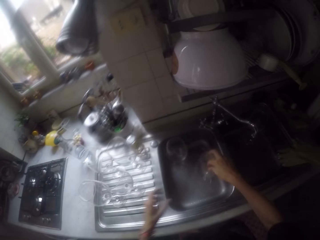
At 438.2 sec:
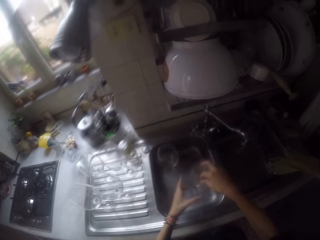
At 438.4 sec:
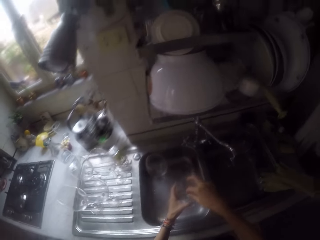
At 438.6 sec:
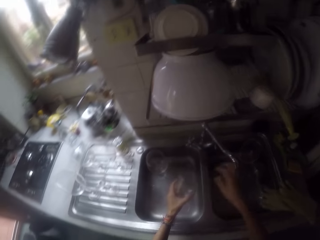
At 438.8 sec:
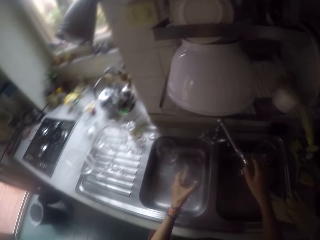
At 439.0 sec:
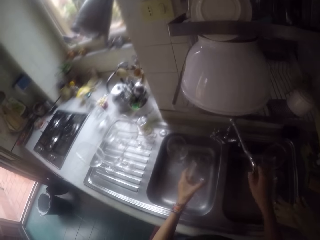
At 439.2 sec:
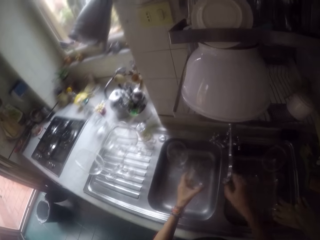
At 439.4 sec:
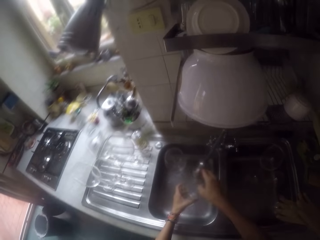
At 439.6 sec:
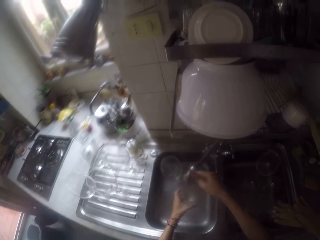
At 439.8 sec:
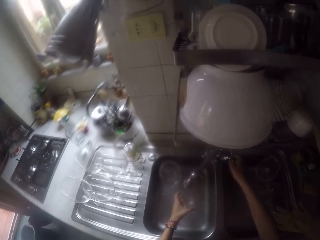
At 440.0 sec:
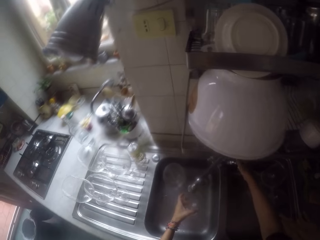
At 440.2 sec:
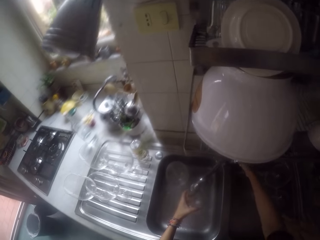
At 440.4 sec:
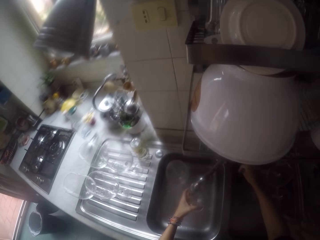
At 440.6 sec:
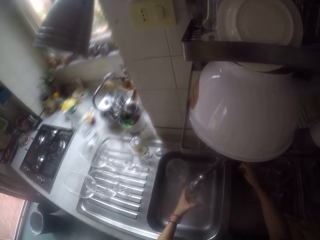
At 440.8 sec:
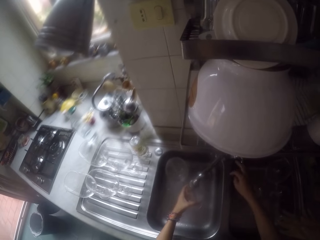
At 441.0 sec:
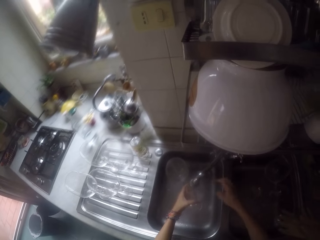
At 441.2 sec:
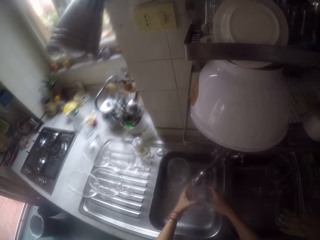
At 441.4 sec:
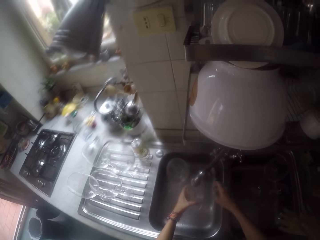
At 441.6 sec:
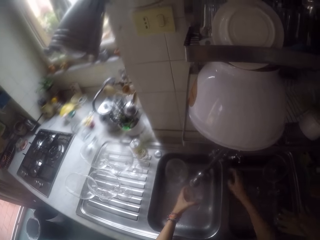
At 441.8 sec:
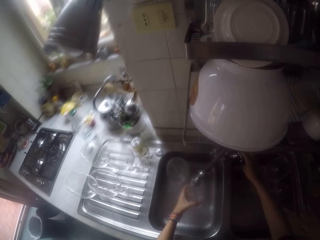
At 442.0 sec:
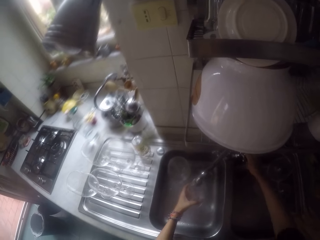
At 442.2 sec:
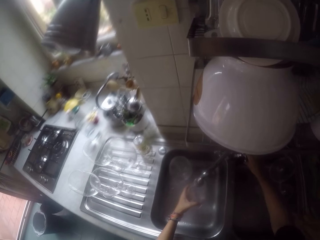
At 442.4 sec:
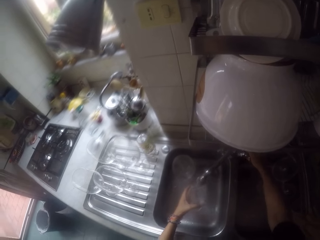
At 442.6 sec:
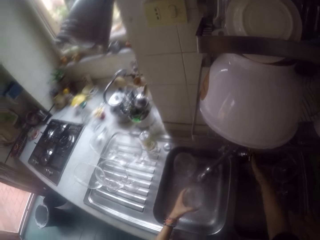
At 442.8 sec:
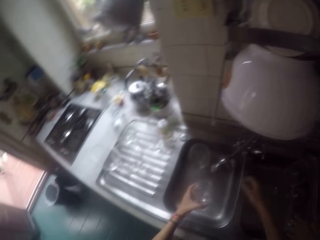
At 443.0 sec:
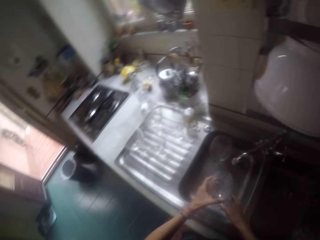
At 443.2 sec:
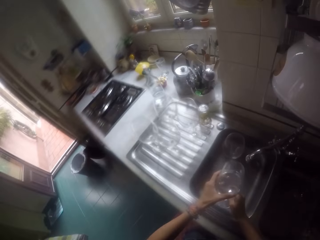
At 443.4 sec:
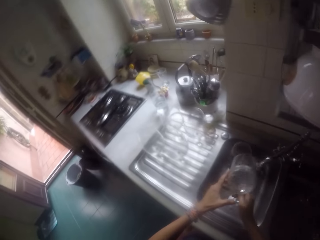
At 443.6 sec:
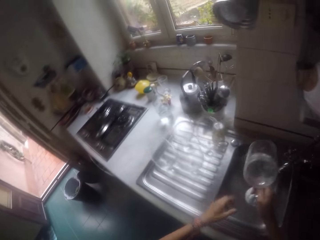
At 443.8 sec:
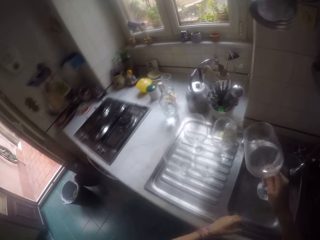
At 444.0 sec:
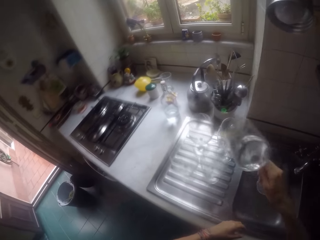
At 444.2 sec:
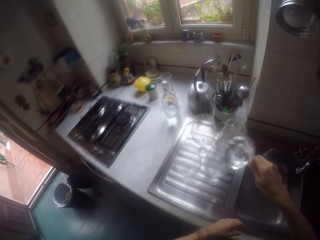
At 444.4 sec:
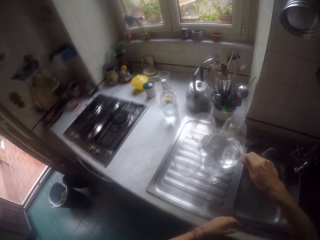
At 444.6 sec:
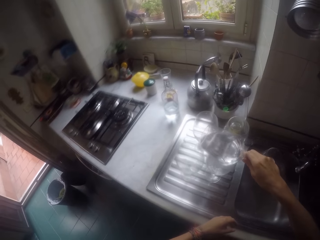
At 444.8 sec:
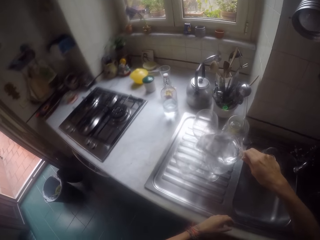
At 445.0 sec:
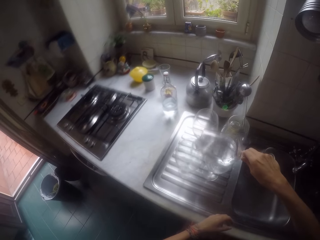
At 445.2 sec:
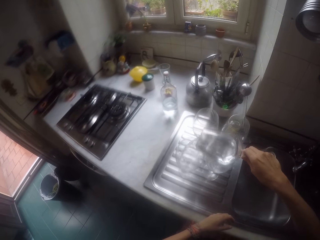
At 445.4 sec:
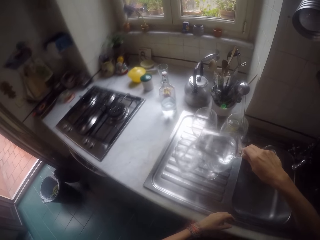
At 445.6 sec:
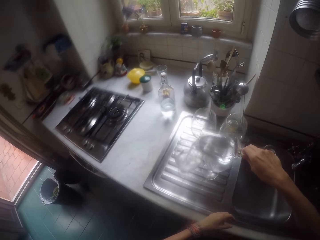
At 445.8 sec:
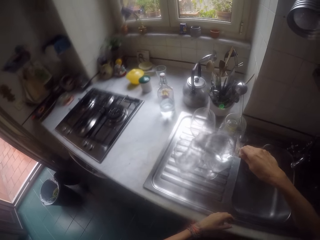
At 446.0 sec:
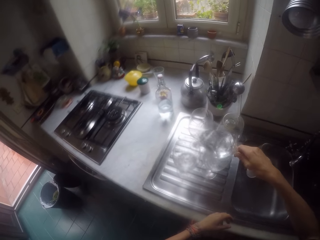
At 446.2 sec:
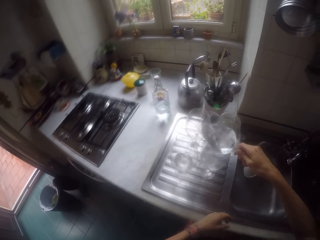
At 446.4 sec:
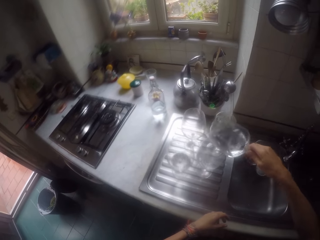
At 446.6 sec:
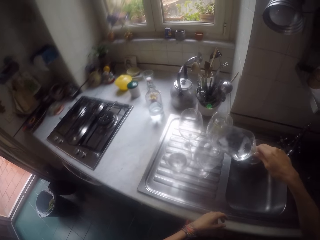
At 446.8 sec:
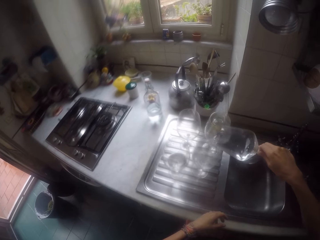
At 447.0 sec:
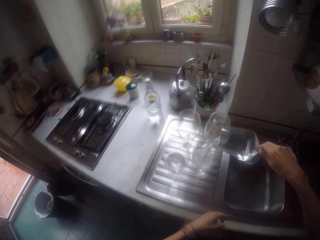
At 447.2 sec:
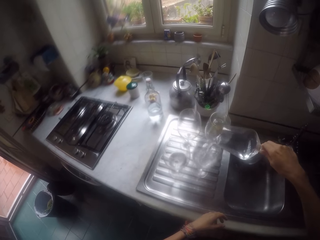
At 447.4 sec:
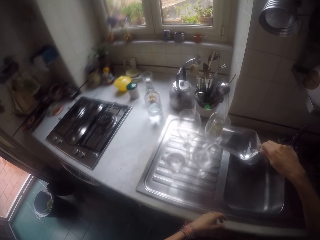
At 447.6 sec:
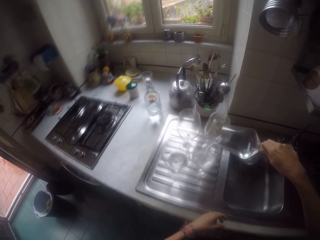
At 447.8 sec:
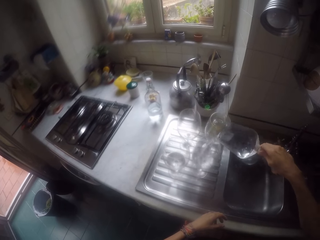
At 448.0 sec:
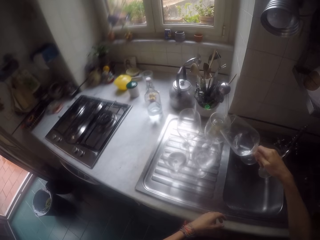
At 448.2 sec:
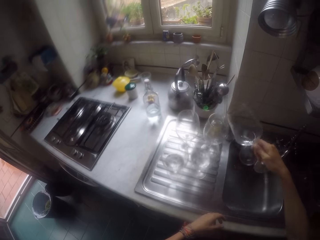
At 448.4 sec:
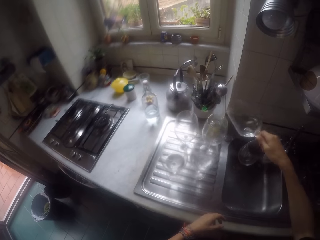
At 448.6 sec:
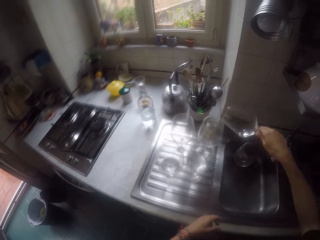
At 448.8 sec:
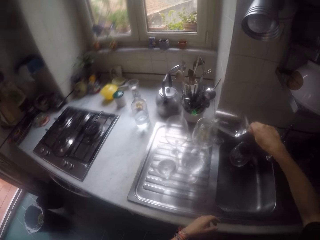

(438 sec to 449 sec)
The camera wearer picks the glass from the sink. They push the tap aside. They turn on the tap. They run water in the glass. They turn off the tap. They put water in the other glasses.

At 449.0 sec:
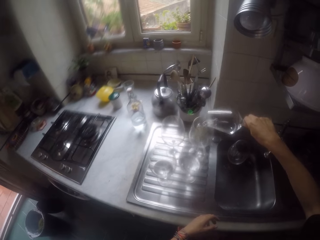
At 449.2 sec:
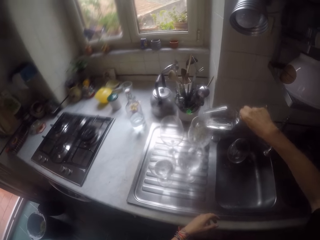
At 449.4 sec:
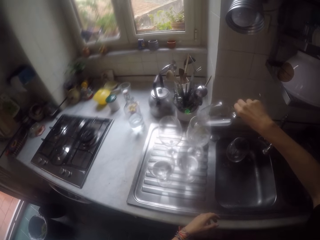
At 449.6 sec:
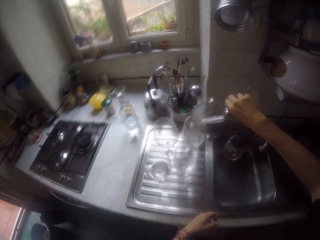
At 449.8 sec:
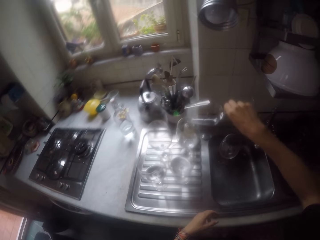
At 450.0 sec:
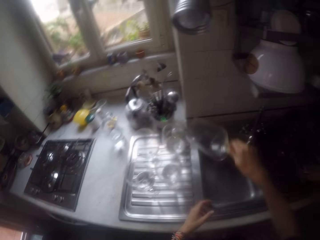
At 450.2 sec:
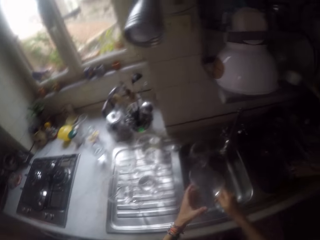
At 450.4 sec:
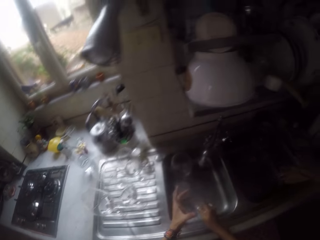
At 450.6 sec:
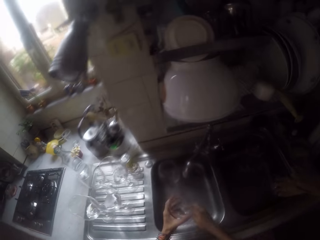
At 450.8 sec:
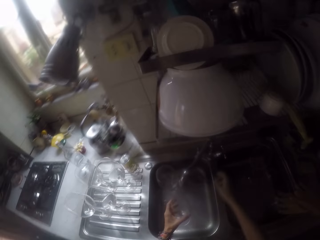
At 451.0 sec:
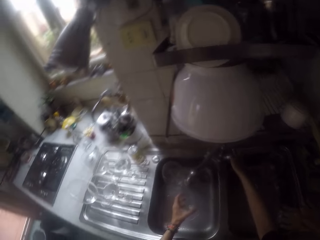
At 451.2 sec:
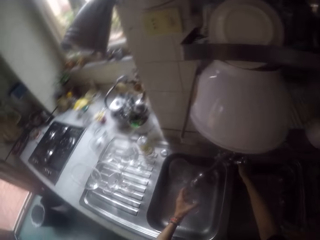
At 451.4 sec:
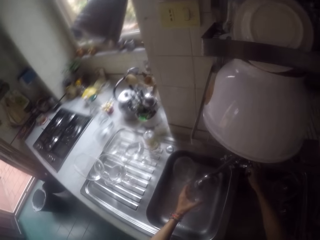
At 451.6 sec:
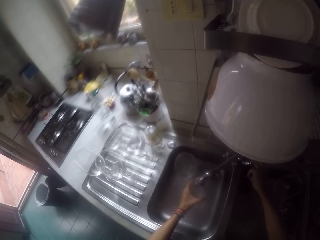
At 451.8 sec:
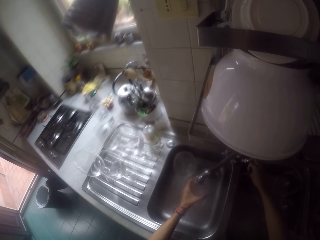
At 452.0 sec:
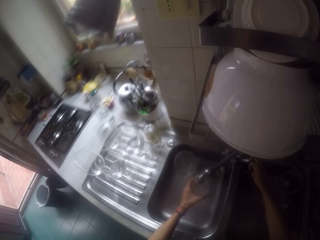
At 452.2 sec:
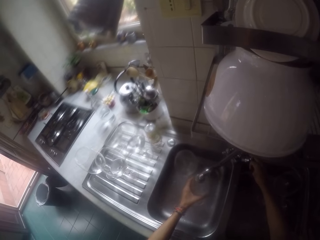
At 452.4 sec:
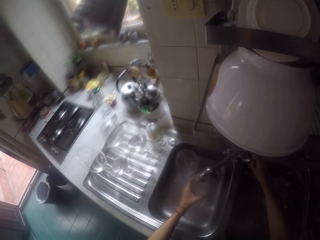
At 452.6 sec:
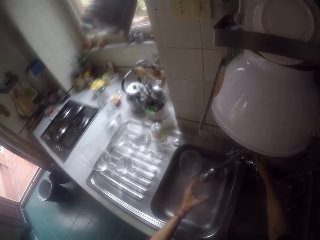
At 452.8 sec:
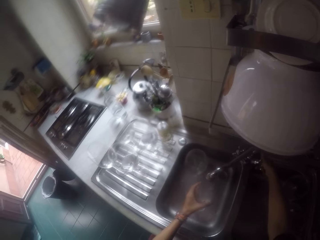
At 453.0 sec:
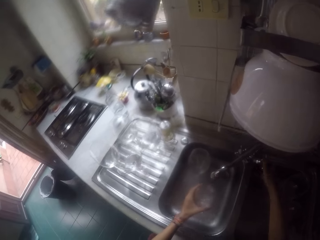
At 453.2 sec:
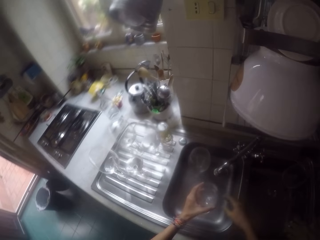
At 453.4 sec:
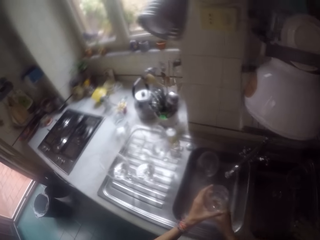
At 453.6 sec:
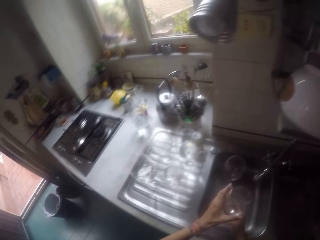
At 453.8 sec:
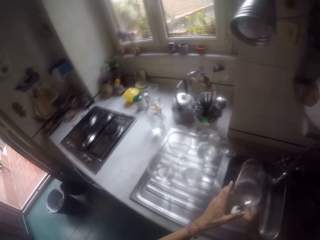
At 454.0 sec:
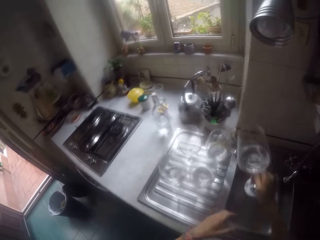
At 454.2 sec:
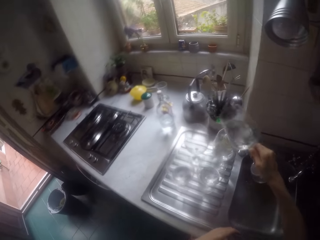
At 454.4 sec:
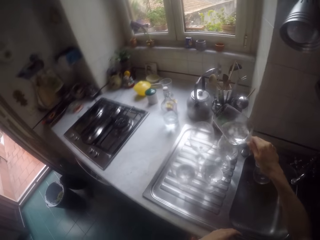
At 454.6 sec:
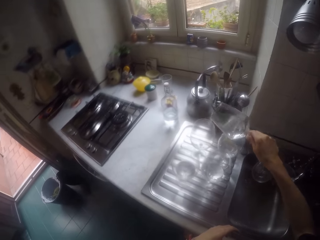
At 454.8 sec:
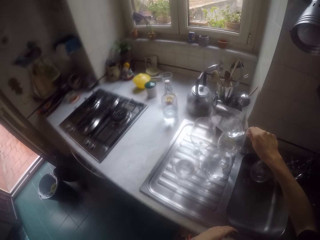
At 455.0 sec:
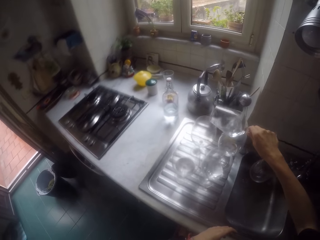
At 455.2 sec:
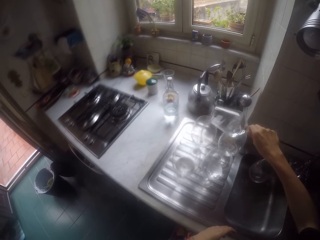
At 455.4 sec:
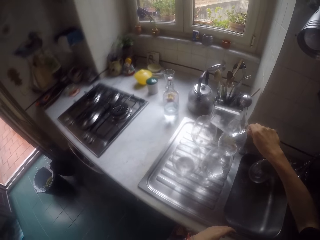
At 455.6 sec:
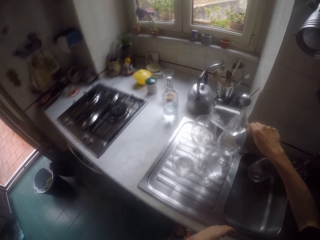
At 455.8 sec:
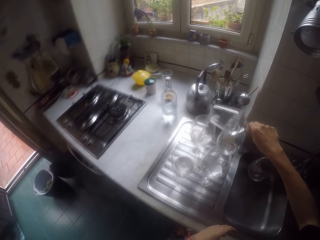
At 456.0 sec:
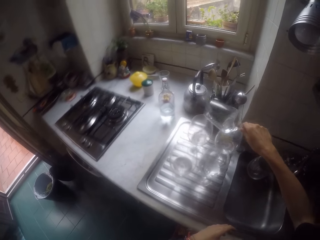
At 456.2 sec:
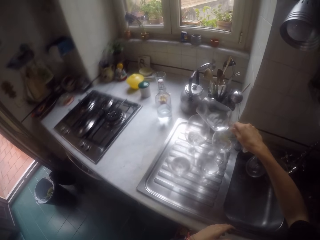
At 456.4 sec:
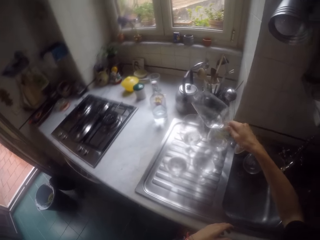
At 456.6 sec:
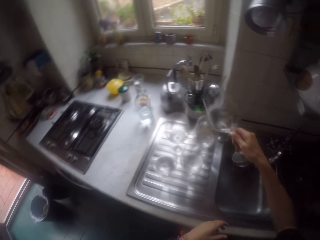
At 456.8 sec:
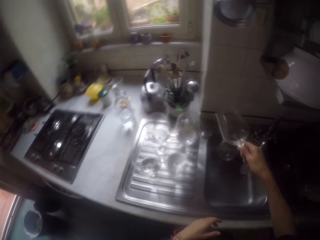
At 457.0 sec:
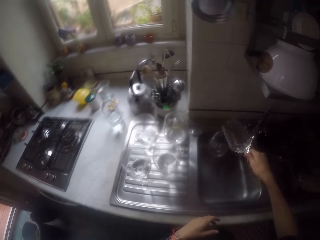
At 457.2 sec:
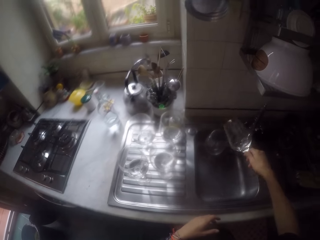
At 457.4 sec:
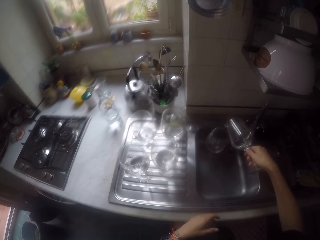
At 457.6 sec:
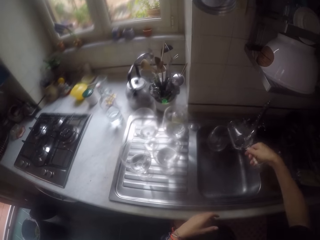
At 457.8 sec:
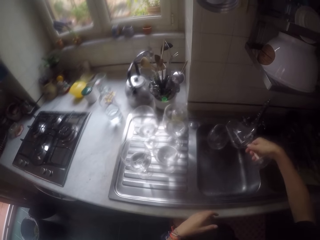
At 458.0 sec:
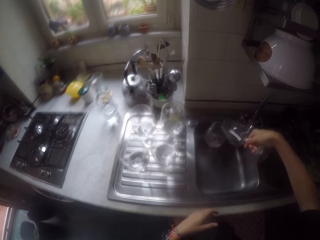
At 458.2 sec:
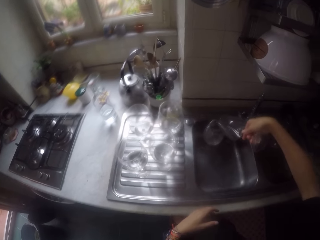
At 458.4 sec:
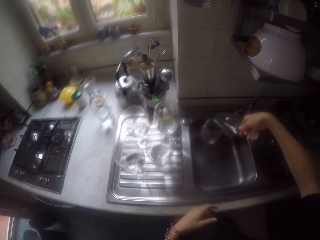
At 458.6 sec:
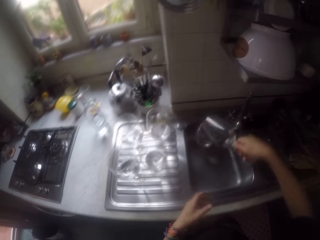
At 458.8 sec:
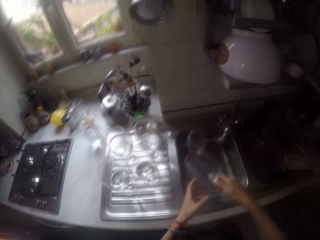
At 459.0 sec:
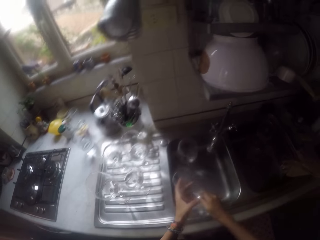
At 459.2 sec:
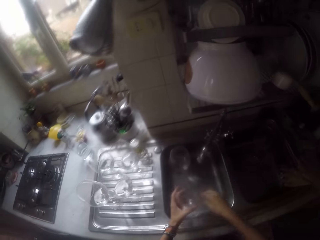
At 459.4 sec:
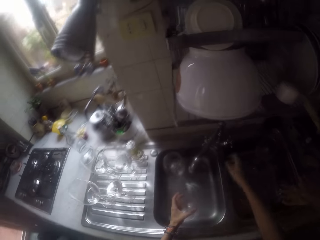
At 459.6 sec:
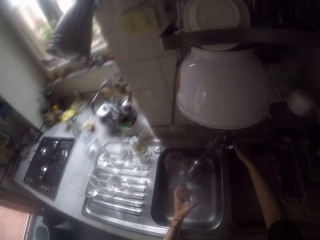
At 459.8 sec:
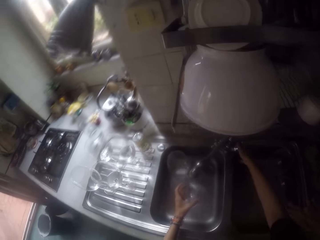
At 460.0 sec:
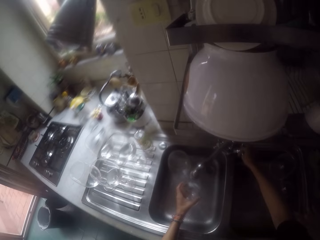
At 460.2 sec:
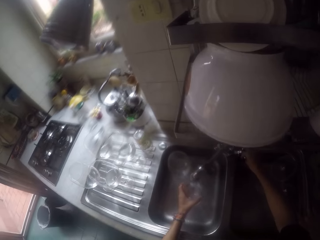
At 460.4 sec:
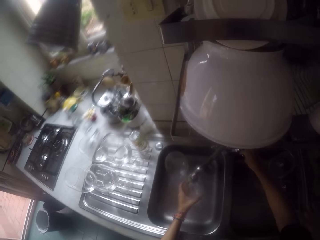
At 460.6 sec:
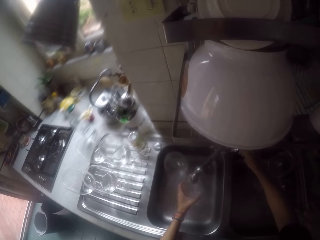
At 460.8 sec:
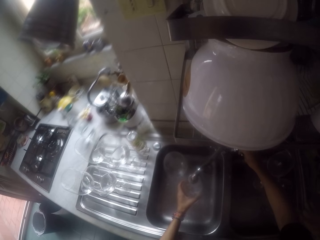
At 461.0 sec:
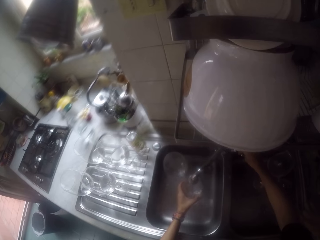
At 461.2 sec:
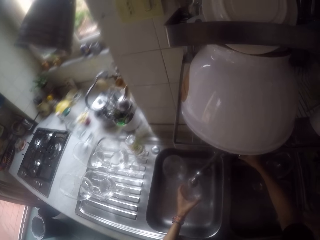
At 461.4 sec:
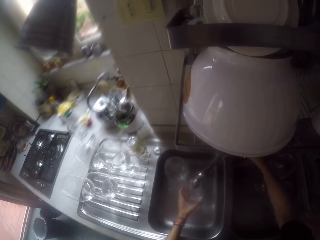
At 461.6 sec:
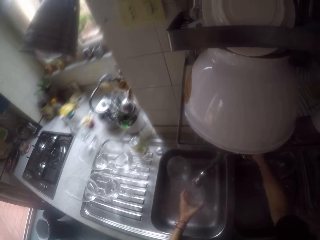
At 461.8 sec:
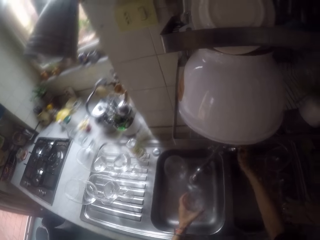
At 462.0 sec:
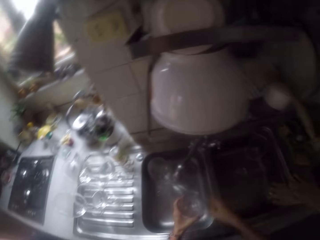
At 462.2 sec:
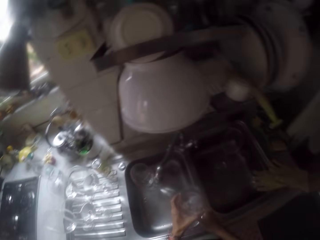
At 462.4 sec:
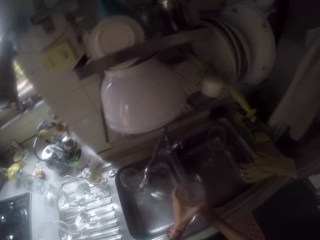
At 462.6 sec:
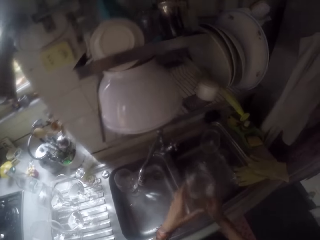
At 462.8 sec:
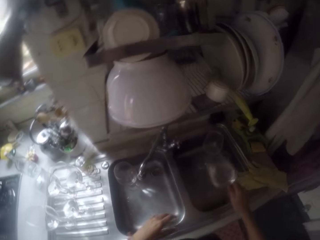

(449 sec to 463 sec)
The camera wearer runs water in the glass. They turn on the tap. They turn off the tap. They put water in the other glasses. They turn on the tap. They run water in the glass.
